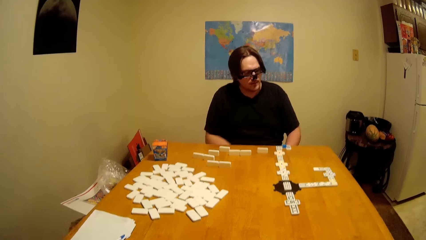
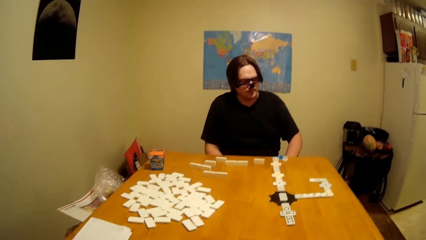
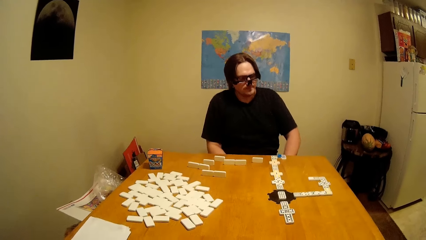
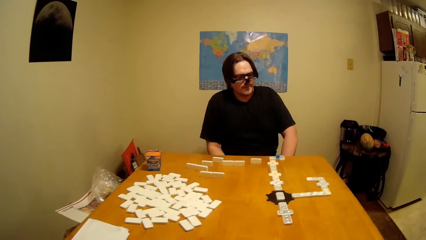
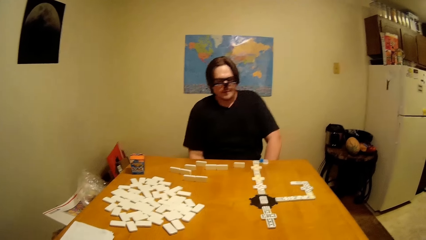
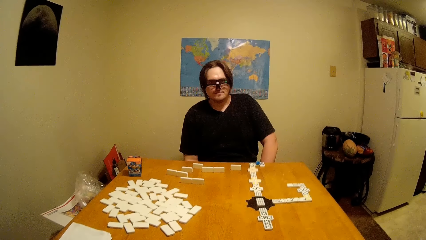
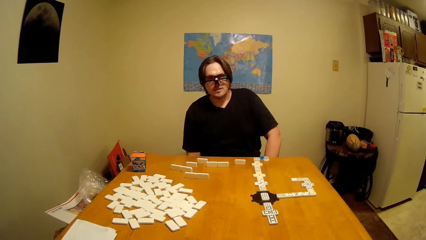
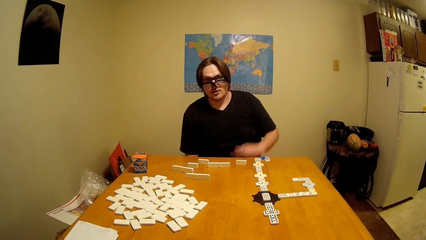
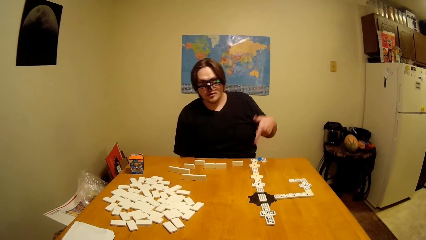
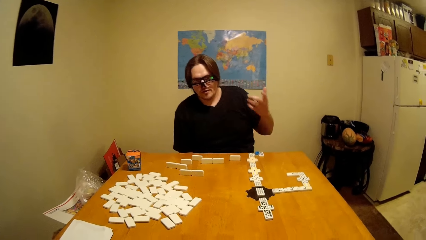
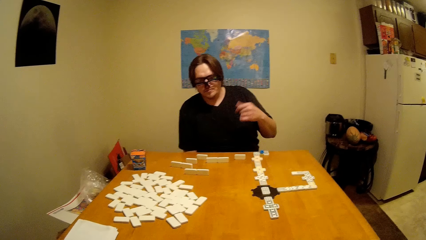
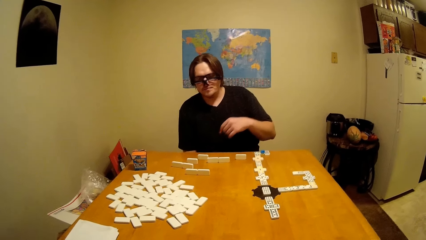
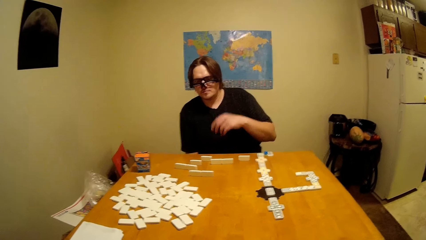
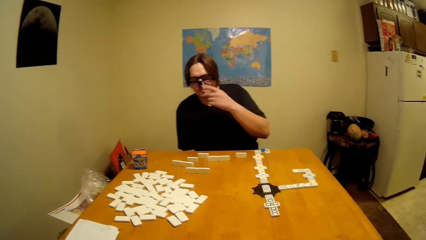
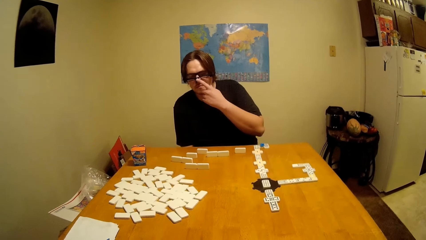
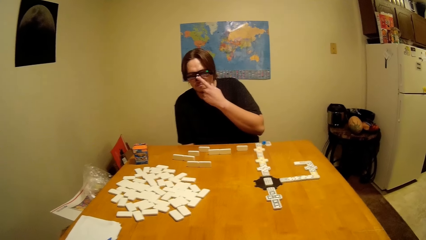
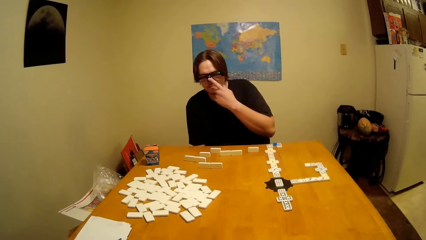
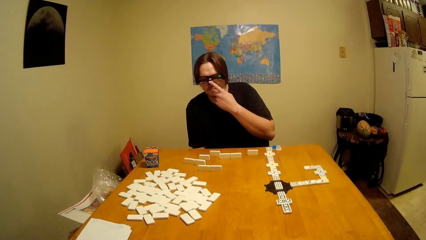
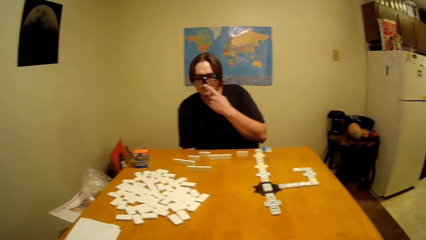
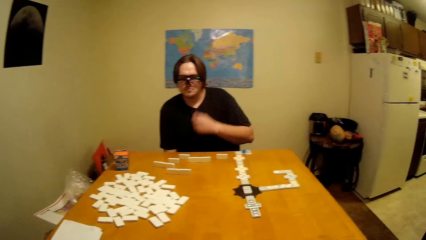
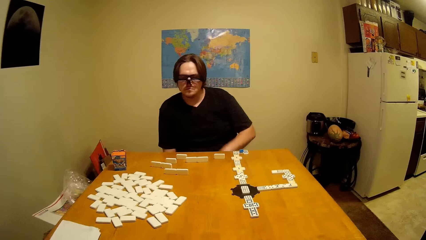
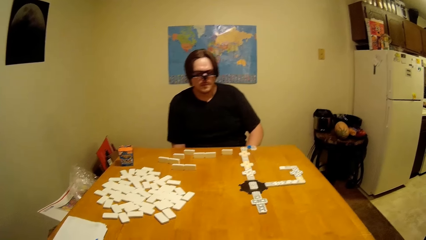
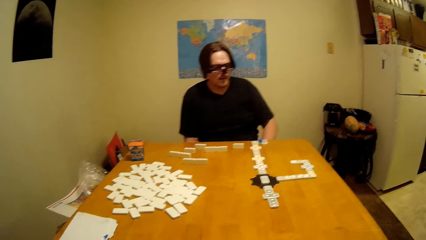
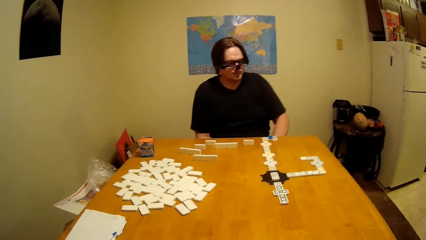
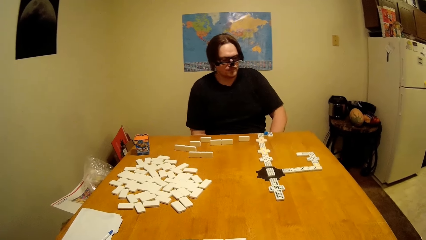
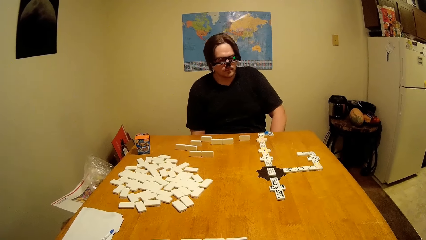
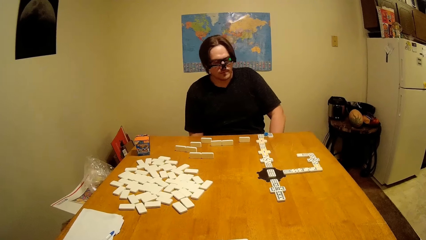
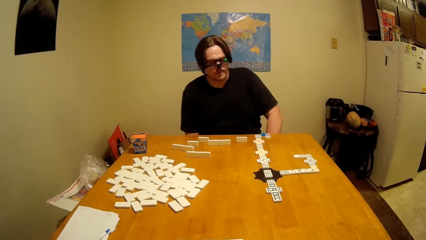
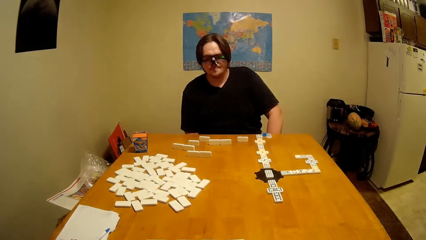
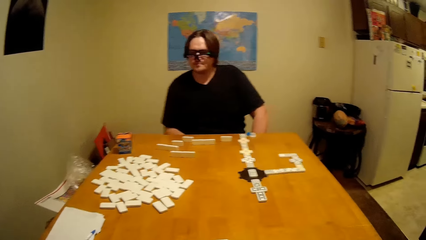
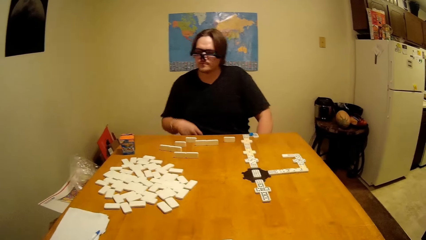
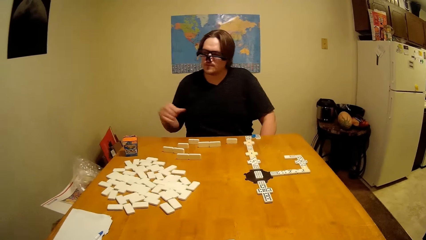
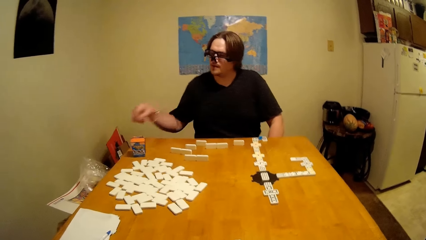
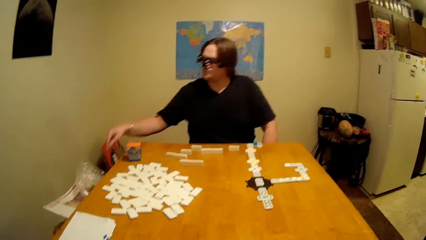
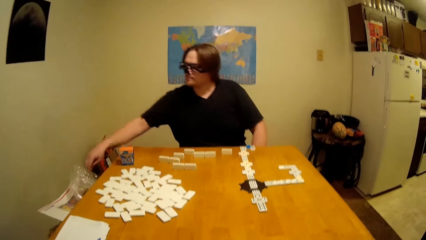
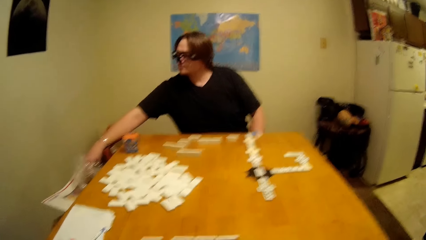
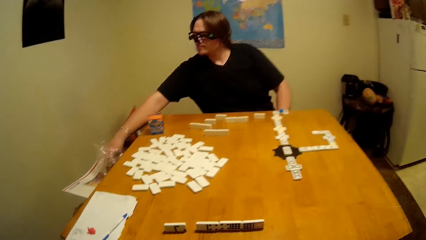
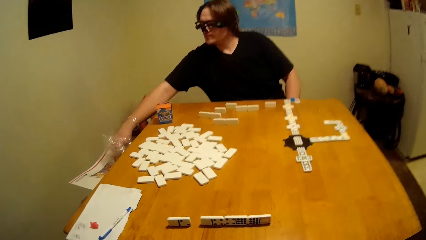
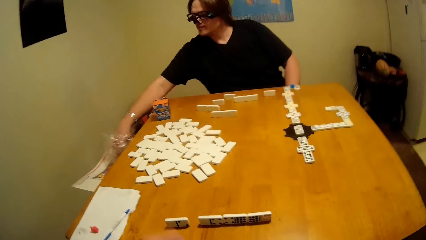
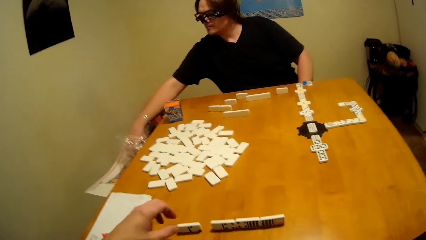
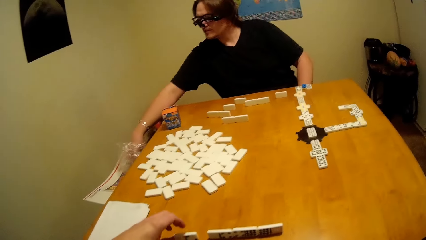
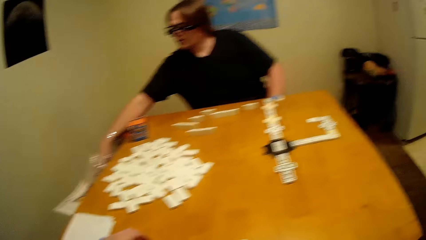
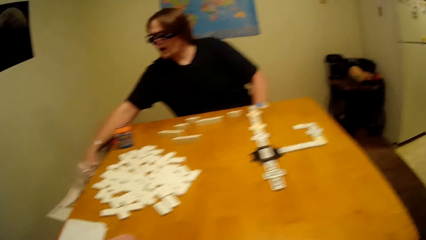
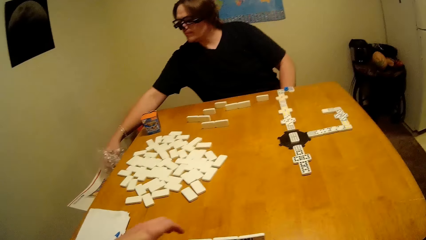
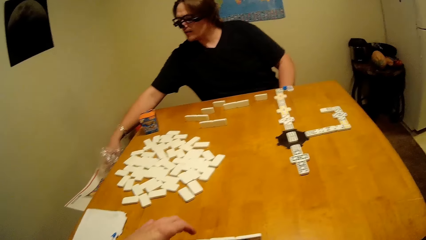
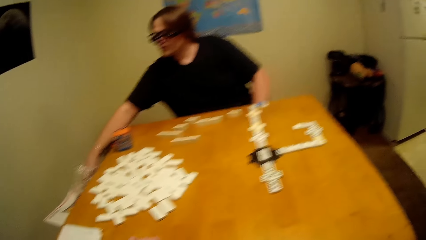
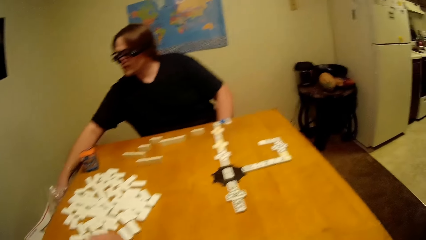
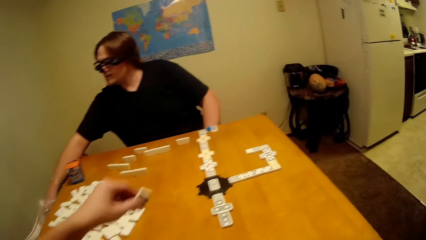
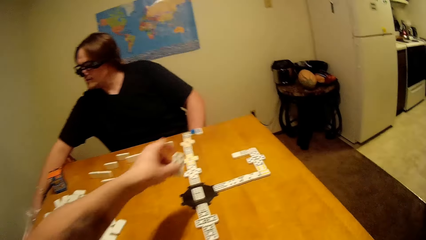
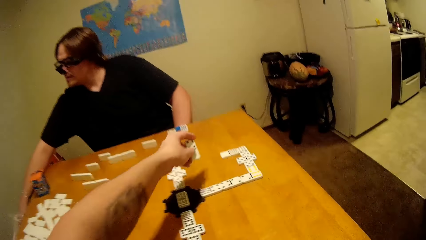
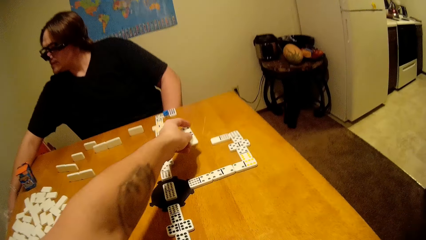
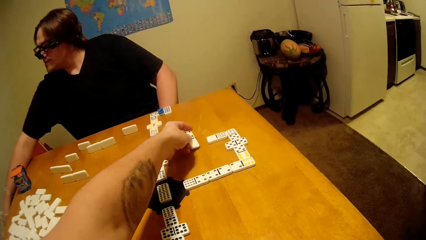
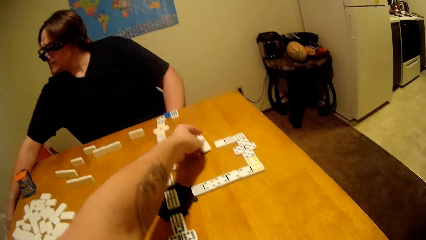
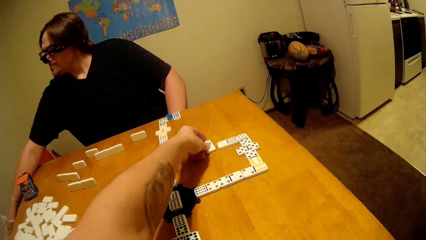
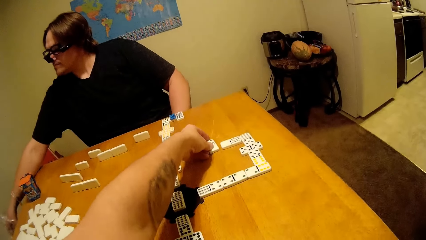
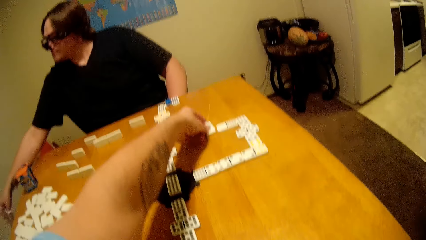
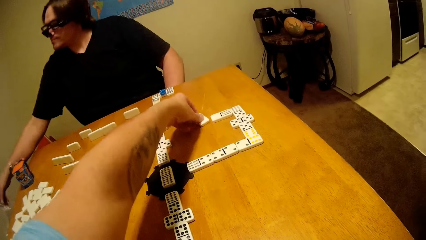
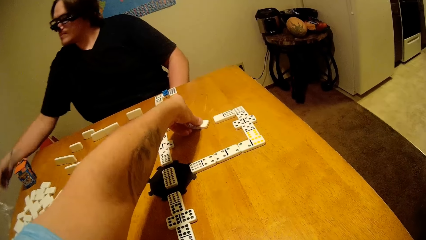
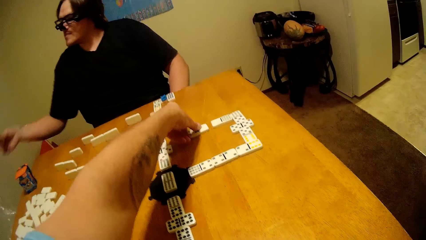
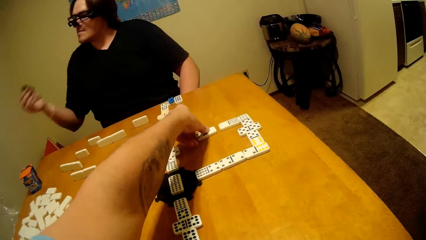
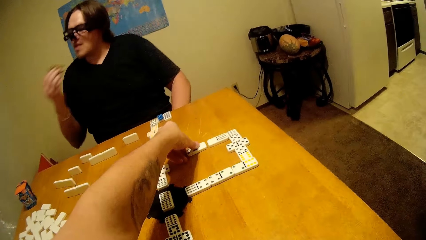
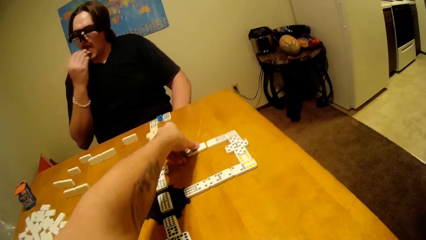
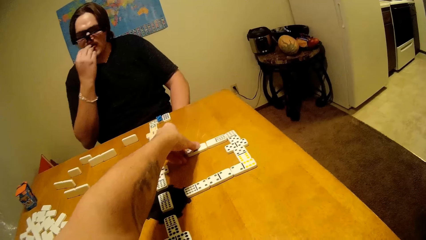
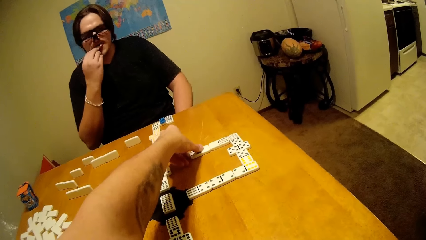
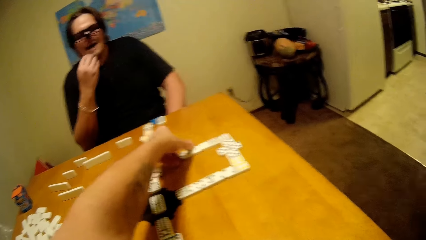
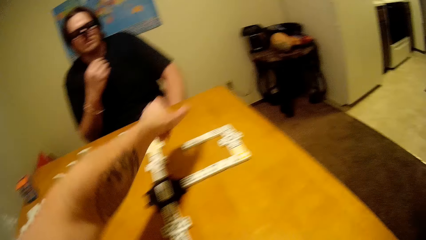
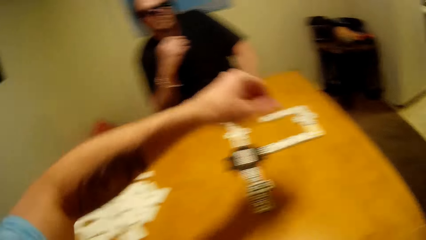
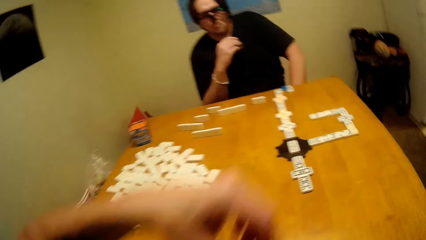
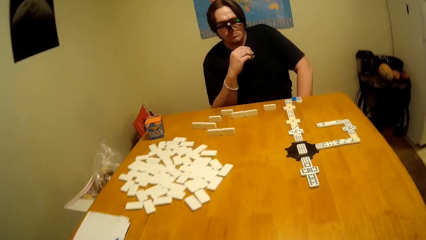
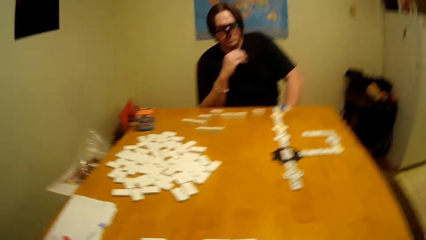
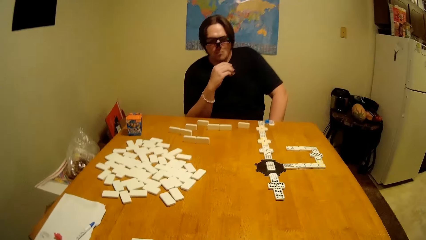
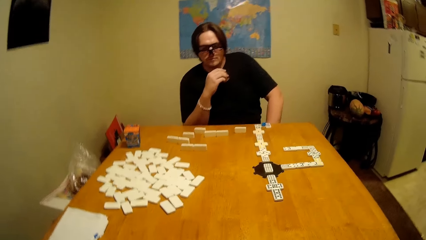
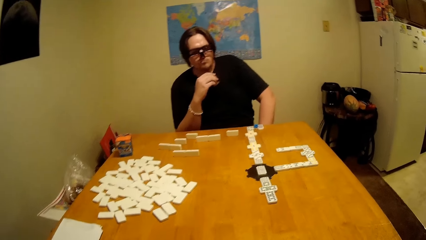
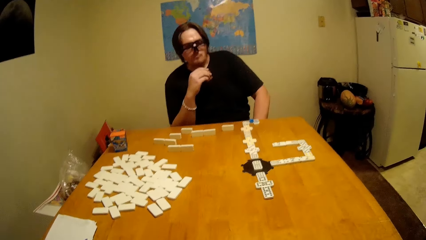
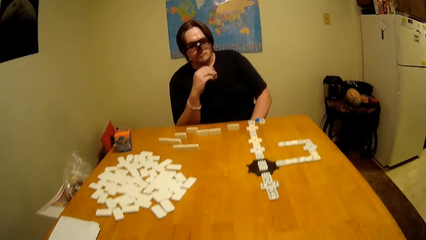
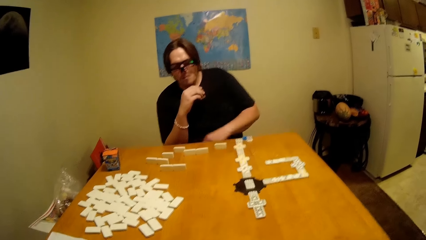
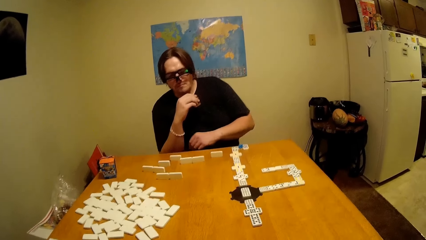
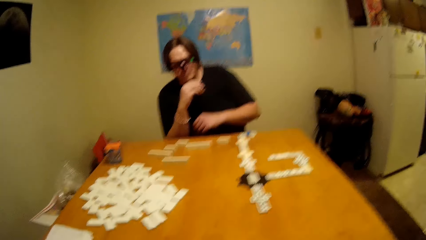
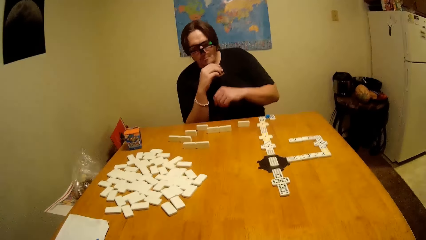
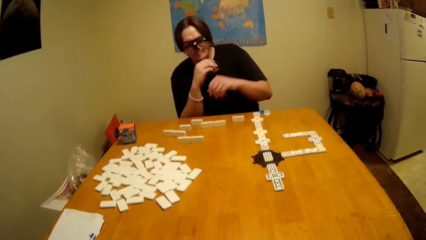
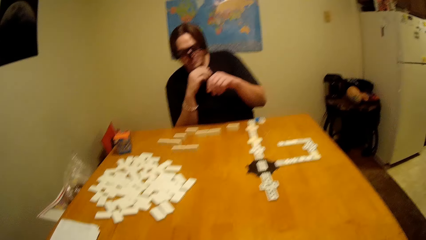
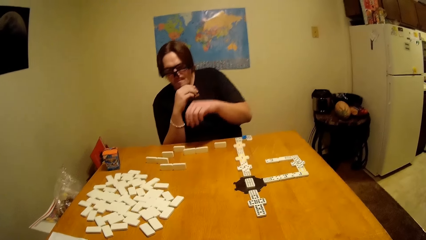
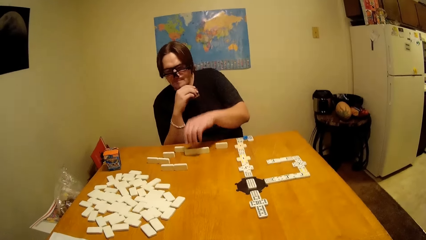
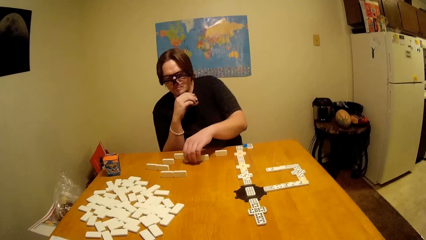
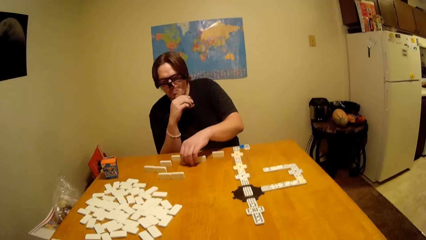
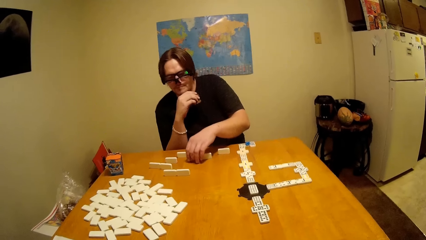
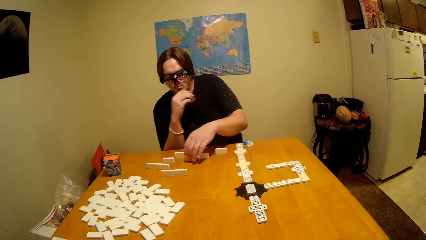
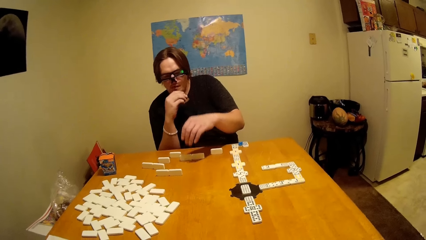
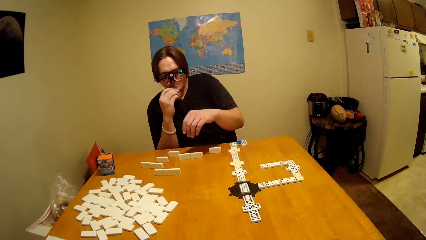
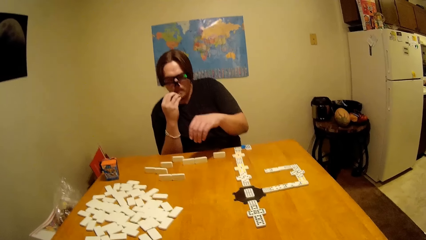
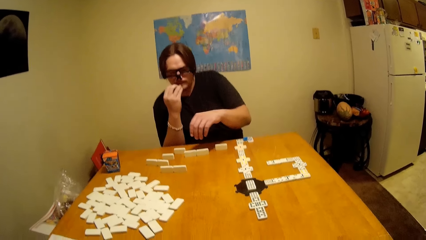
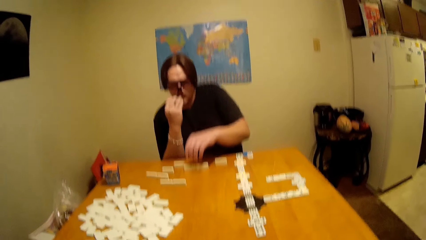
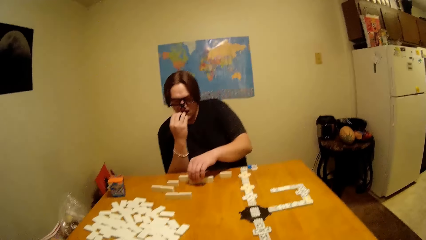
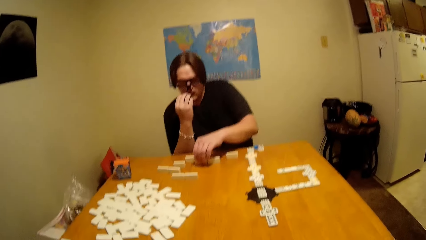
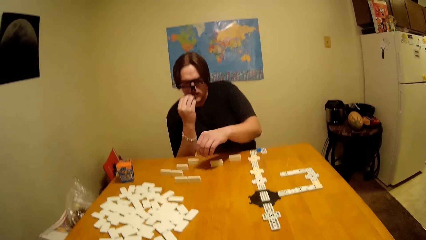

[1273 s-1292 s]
A man lifts up the hand, touches the face, puts the hand down, and takes the biscuit on a paper. The camera wearer plays the dice and puts the dominoes piece down. The man eats the biscuits, lifts up the hand, and plays the dice.
